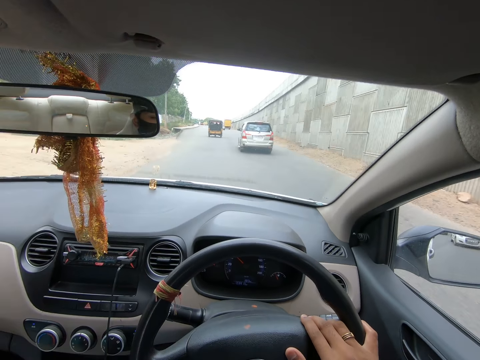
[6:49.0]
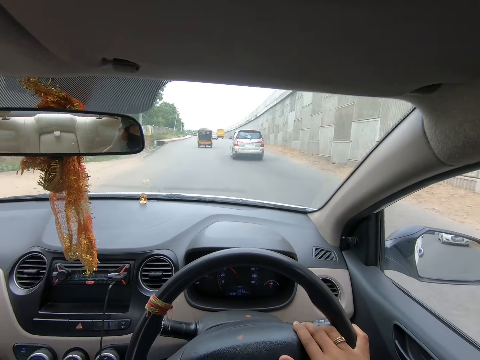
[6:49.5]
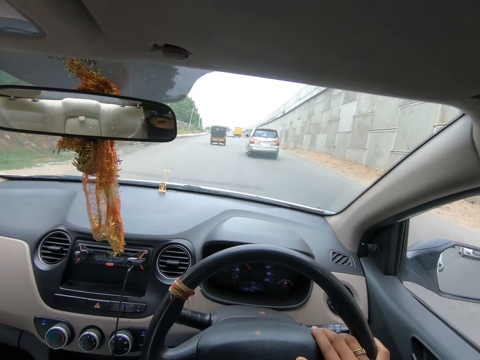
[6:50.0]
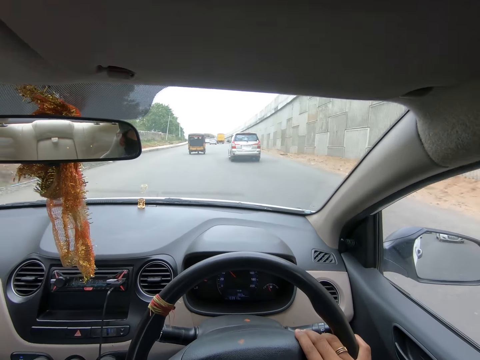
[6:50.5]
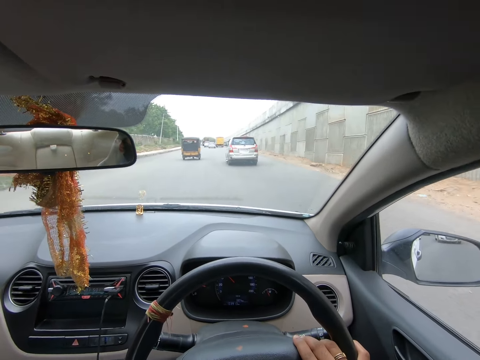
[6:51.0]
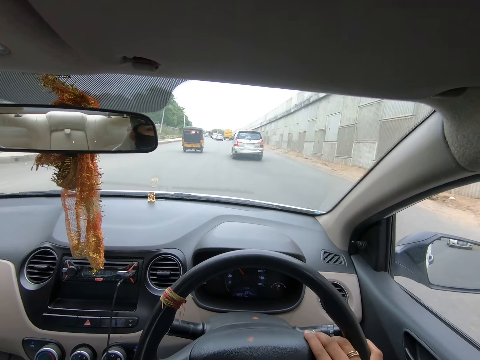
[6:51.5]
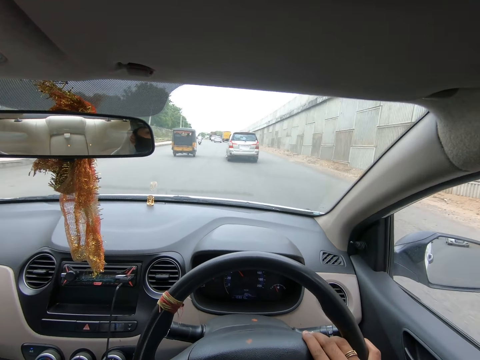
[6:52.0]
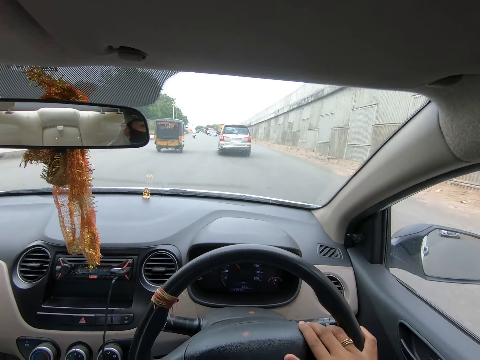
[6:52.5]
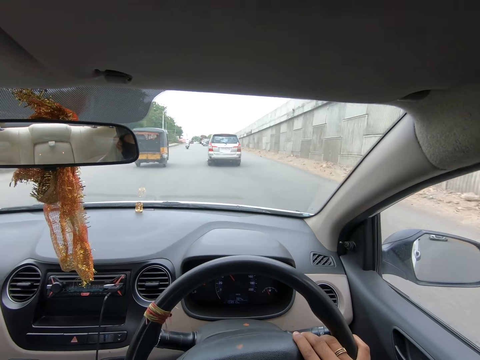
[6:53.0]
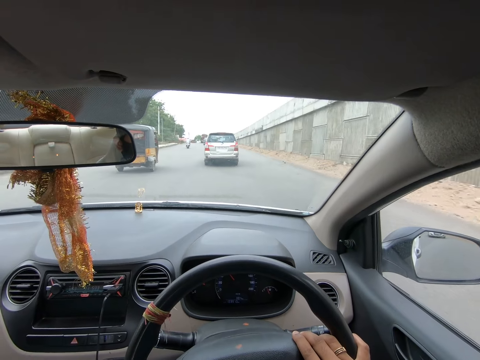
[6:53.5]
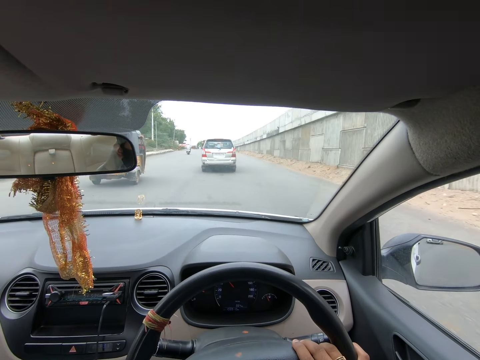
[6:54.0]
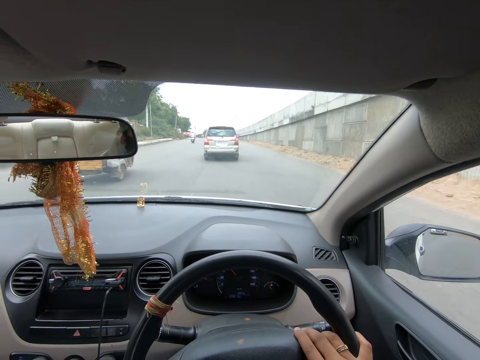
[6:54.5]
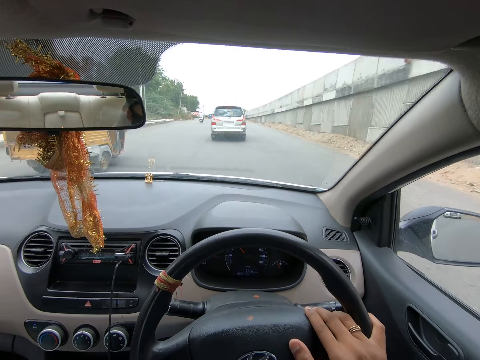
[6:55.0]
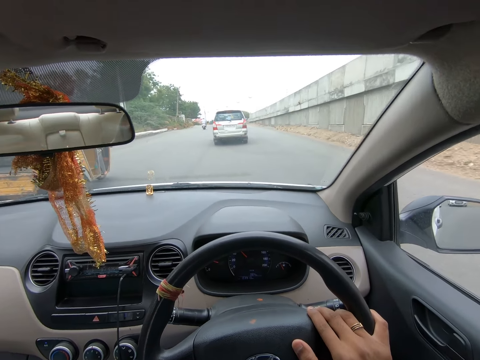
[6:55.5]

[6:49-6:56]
The camera wearer turns left on the road.

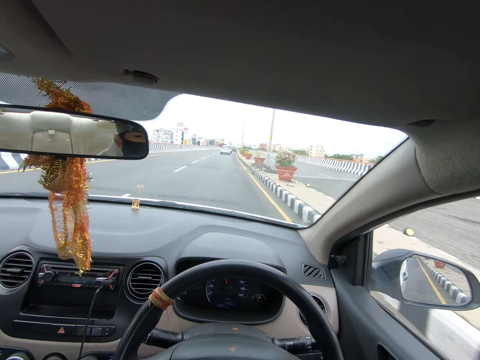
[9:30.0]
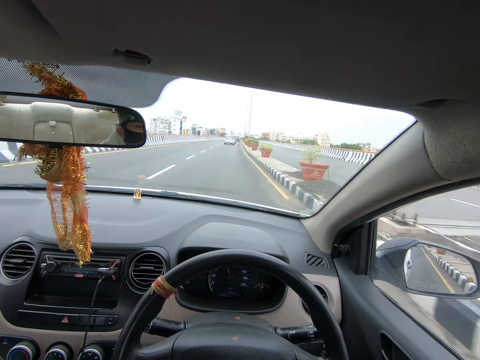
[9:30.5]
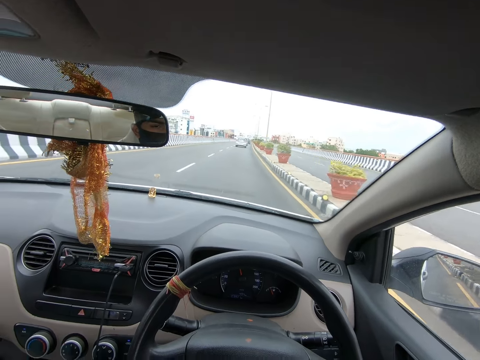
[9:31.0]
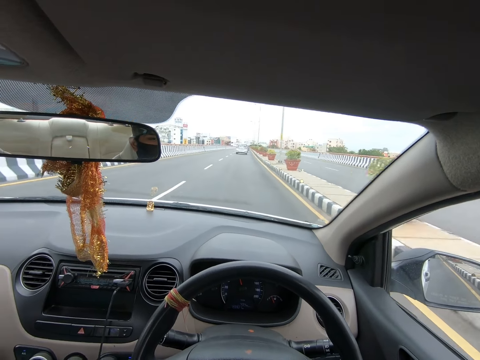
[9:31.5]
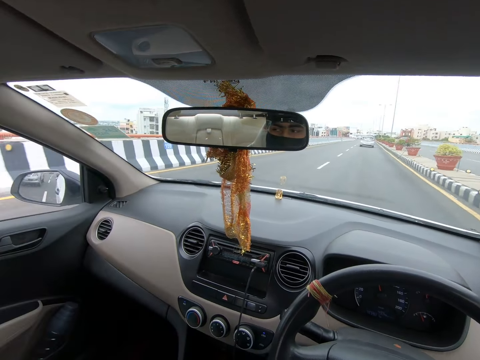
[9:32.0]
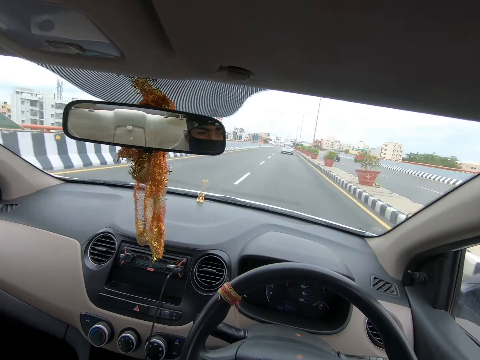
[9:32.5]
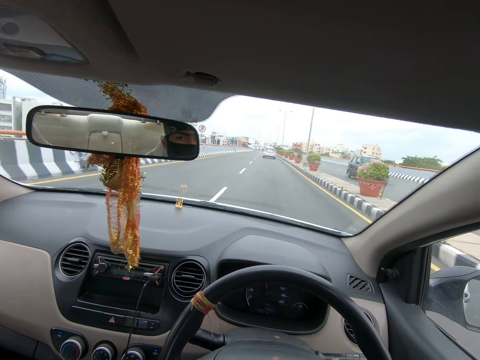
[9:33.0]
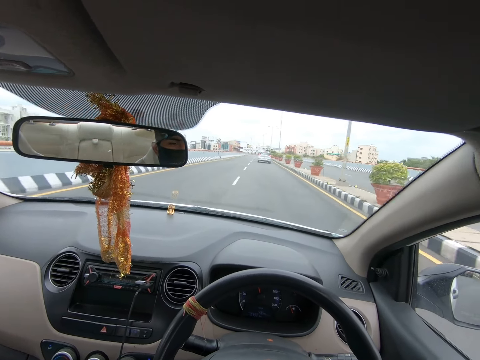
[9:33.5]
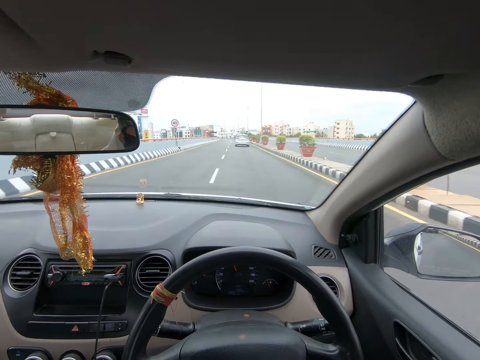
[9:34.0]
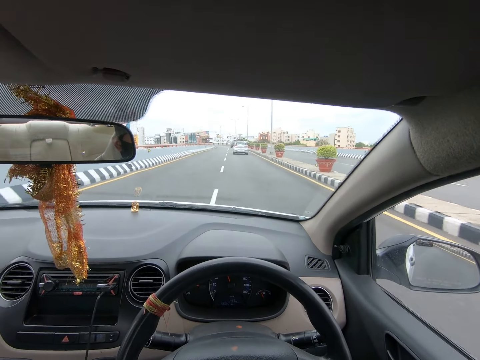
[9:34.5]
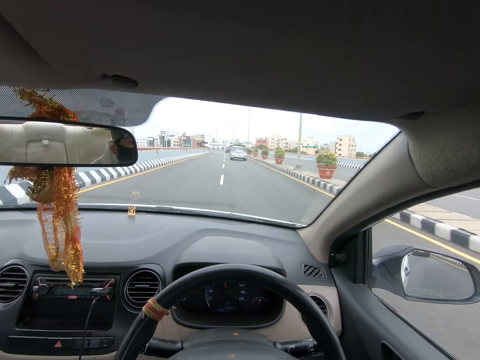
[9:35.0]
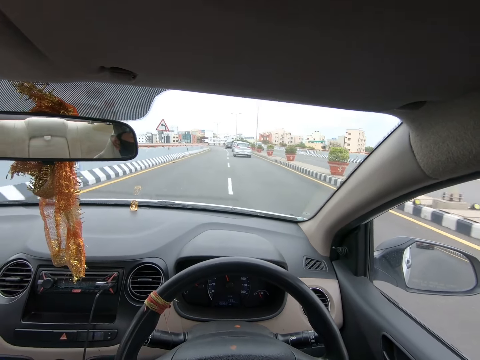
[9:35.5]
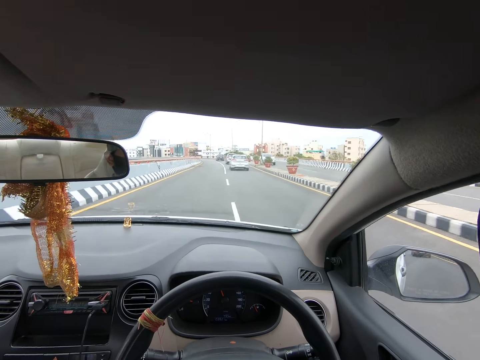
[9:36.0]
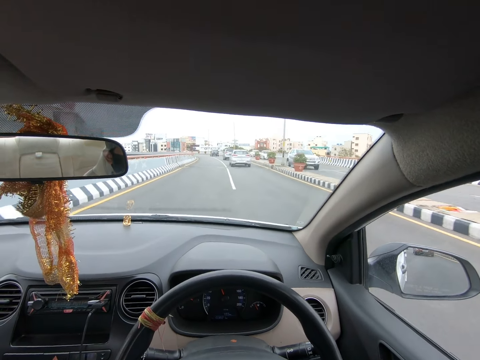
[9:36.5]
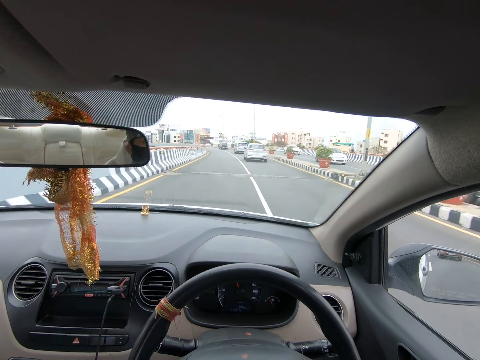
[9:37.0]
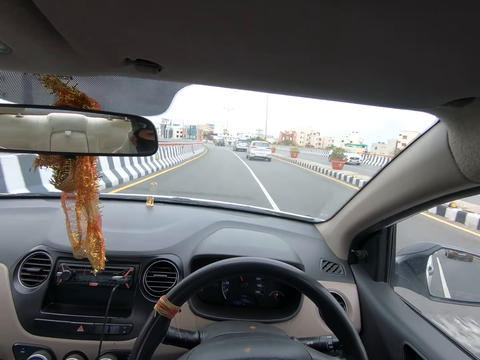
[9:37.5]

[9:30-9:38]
The camera wearer stares around on the road. They drive the car on the road.

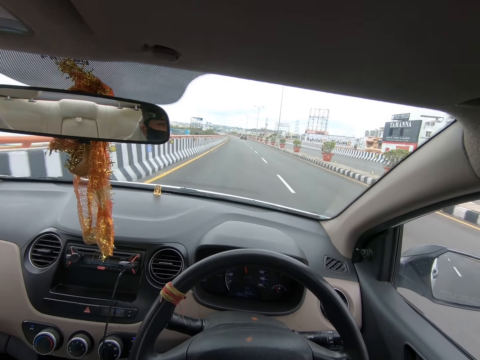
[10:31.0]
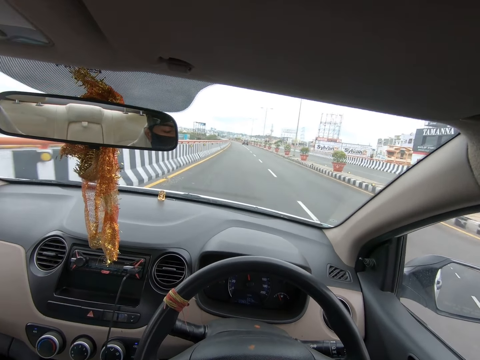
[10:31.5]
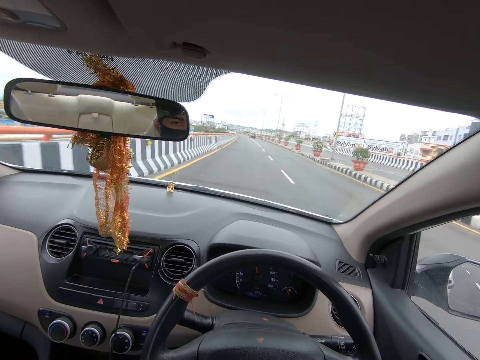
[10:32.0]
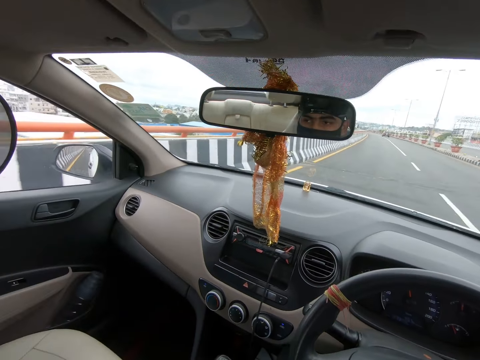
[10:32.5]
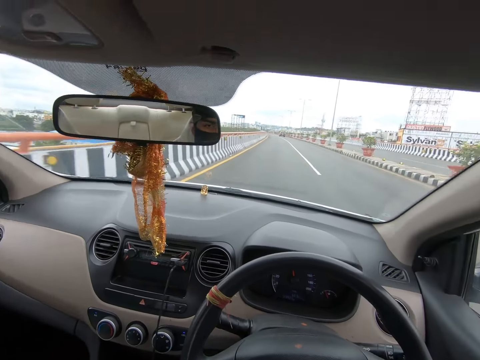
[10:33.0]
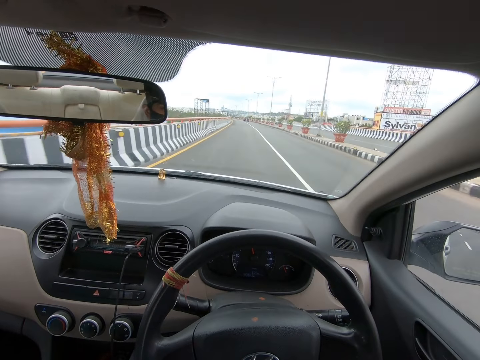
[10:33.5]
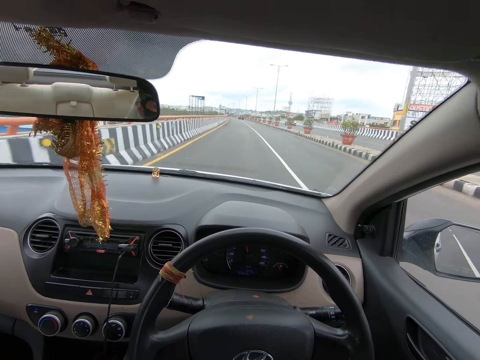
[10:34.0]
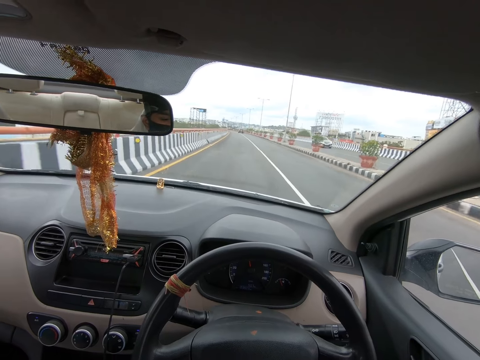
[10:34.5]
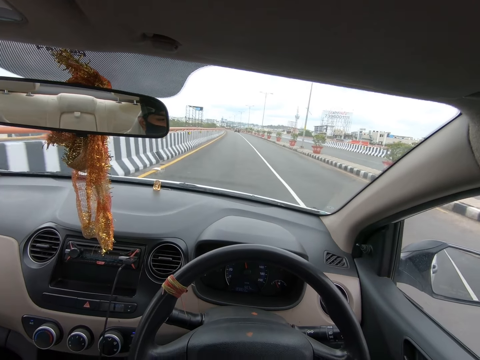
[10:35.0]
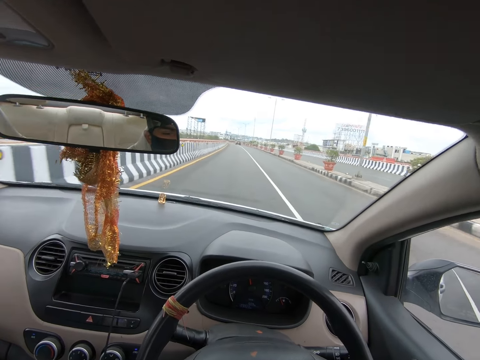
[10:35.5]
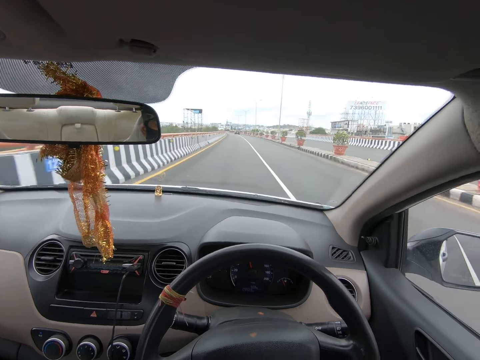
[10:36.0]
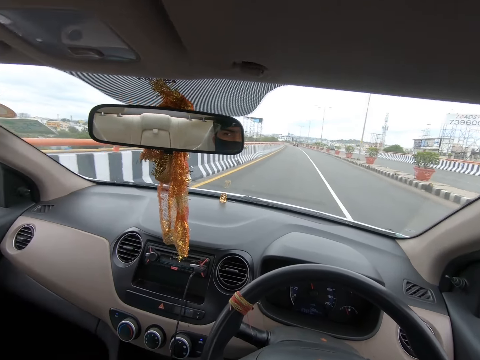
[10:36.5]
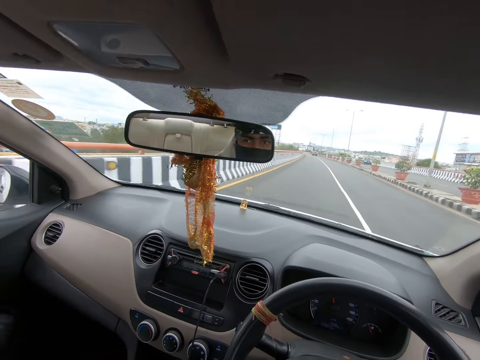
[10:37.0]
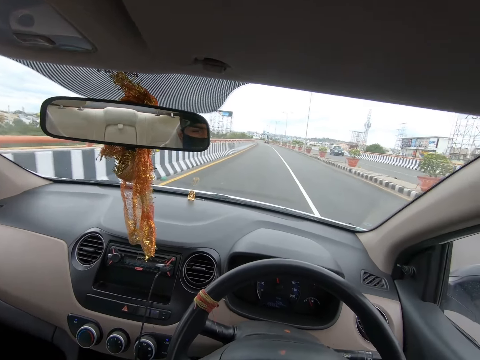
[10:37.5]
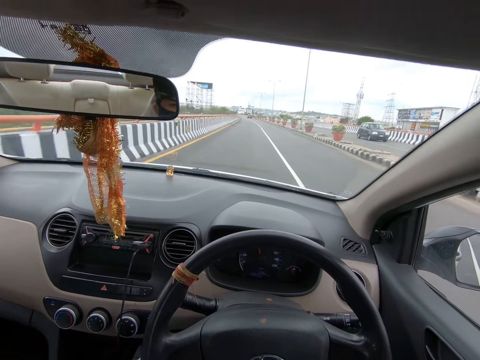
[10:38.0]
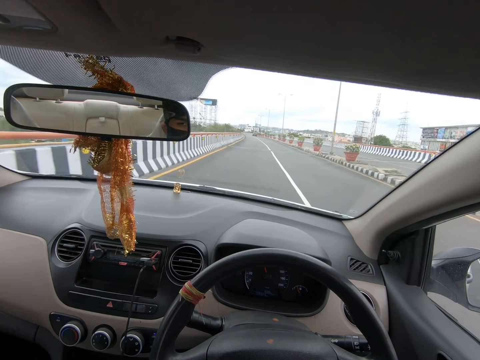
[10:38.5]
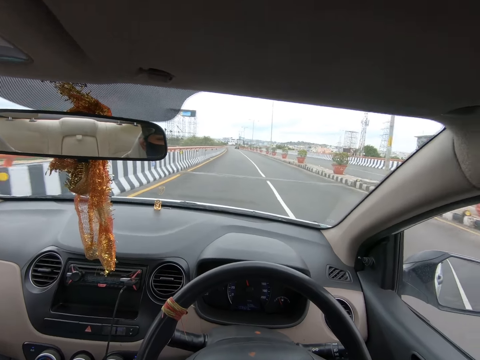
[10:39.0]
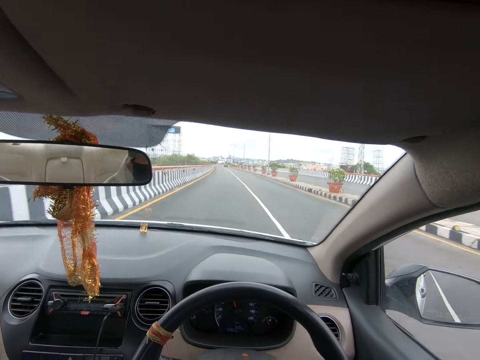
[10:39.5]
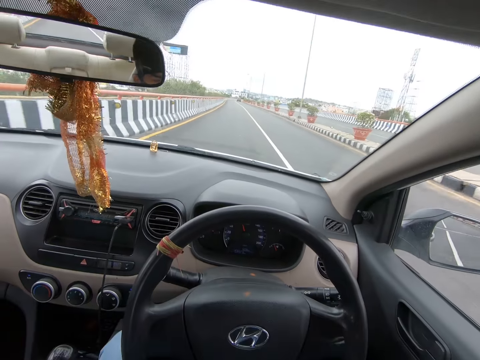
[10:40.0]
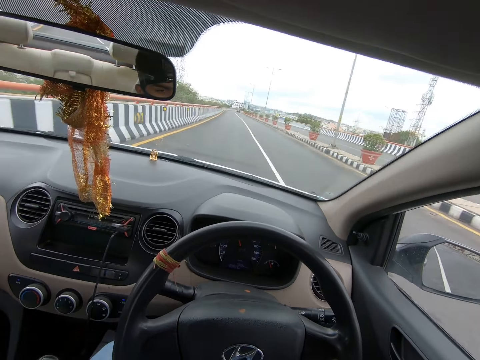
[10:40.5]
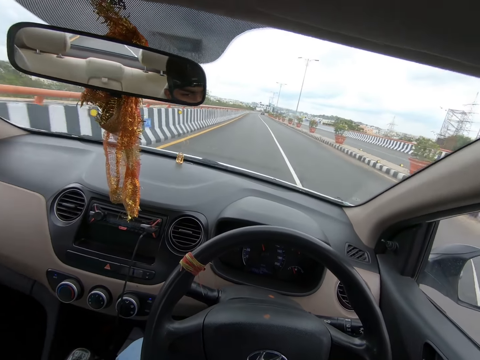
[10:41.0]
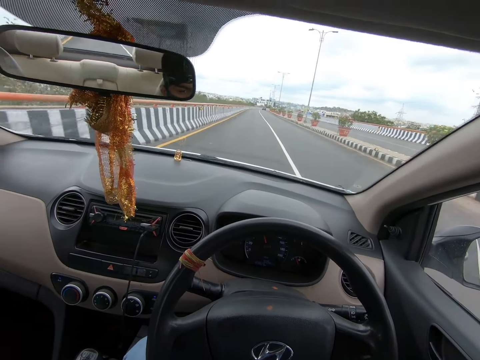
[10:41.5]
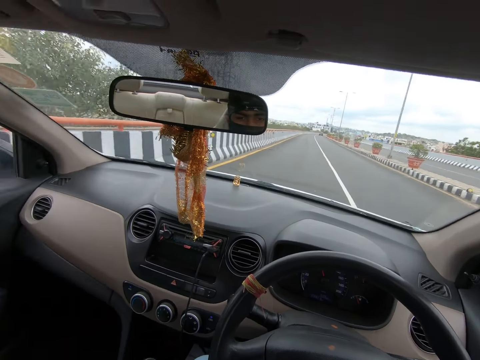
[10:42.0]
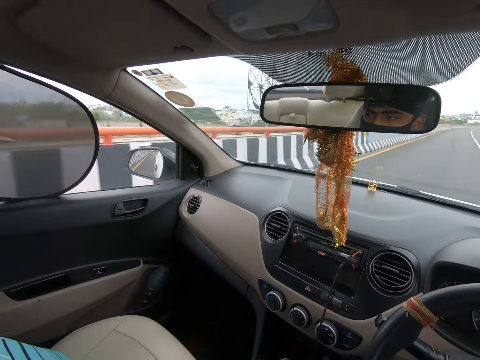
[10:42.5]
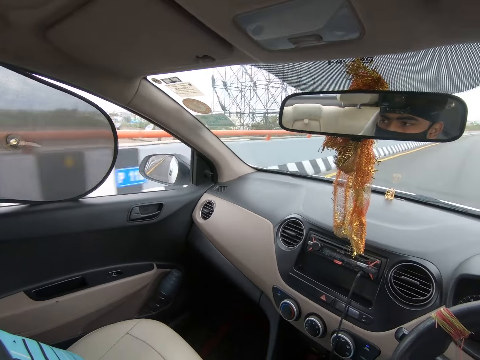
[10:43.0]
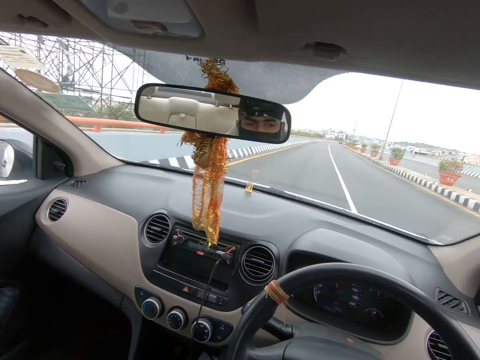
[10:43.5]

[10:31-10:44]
The camera wearer stares around on the road. They drive the car on the road. They stare around on the road.
